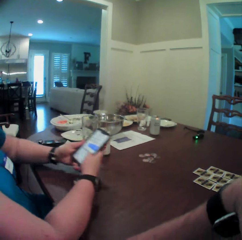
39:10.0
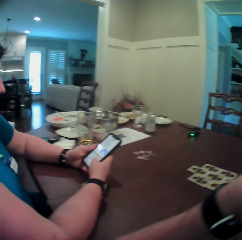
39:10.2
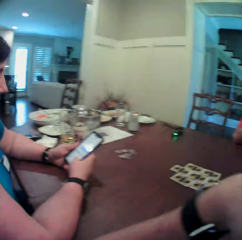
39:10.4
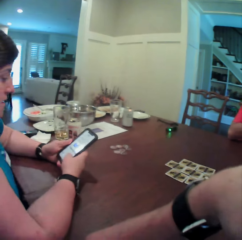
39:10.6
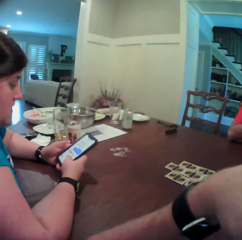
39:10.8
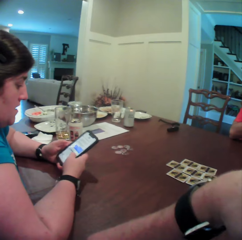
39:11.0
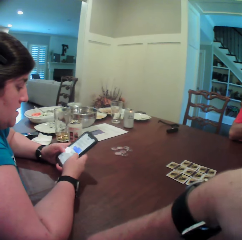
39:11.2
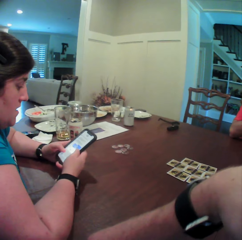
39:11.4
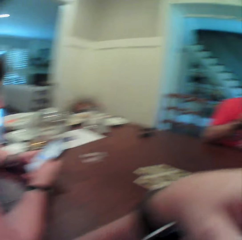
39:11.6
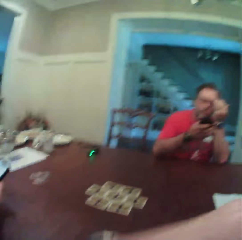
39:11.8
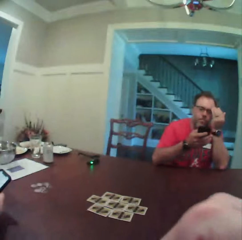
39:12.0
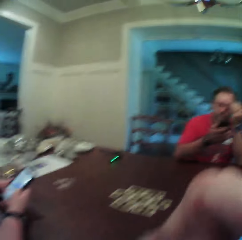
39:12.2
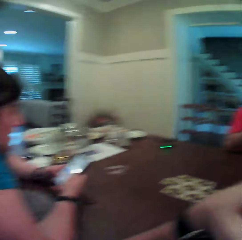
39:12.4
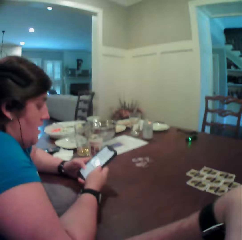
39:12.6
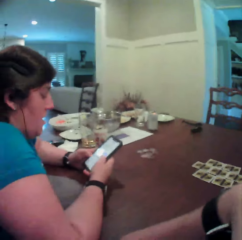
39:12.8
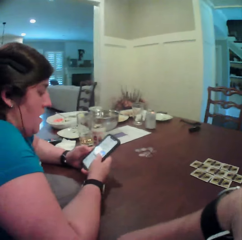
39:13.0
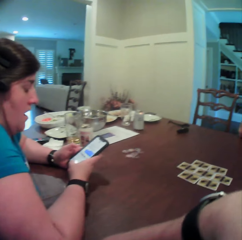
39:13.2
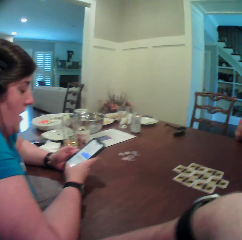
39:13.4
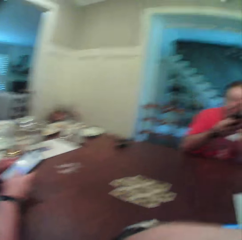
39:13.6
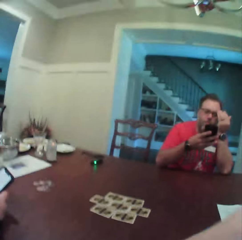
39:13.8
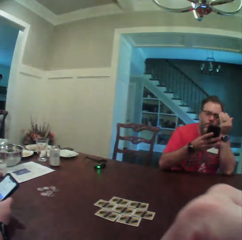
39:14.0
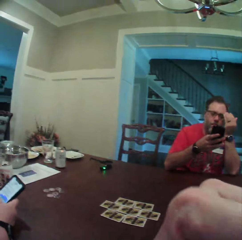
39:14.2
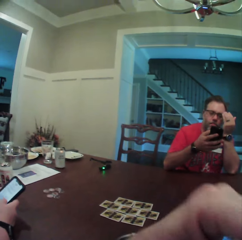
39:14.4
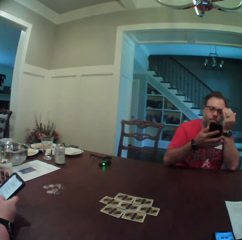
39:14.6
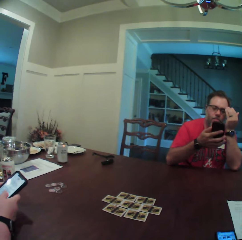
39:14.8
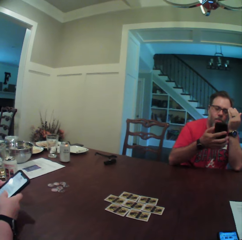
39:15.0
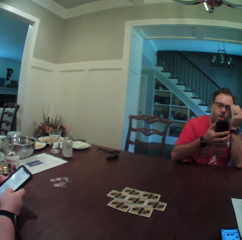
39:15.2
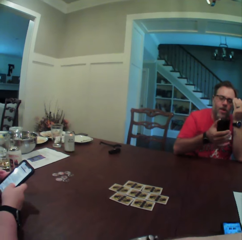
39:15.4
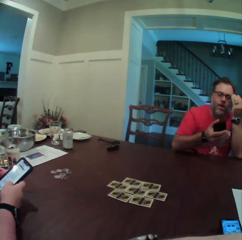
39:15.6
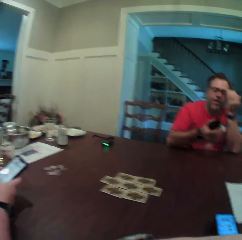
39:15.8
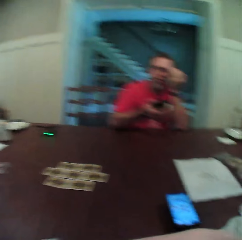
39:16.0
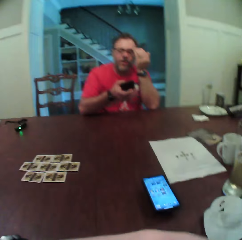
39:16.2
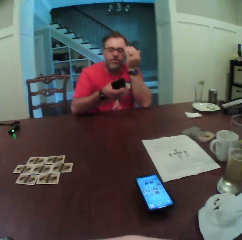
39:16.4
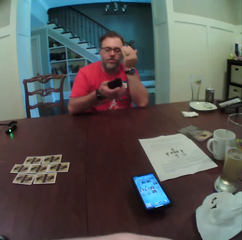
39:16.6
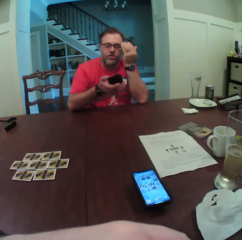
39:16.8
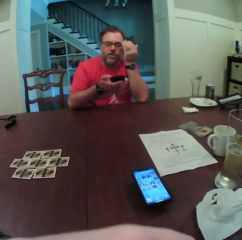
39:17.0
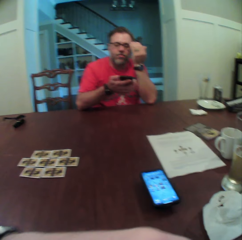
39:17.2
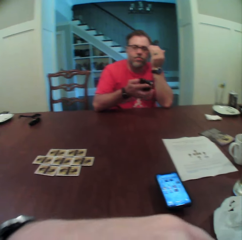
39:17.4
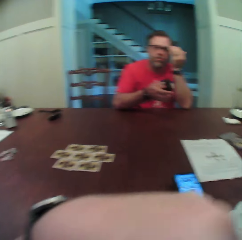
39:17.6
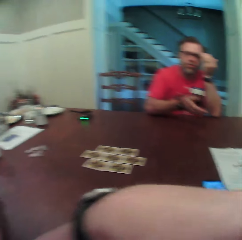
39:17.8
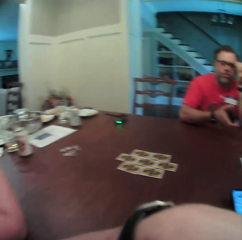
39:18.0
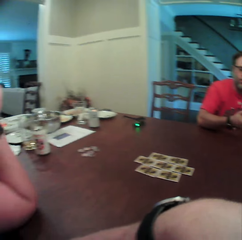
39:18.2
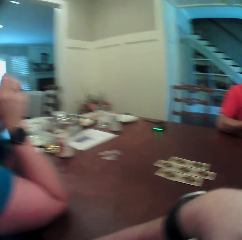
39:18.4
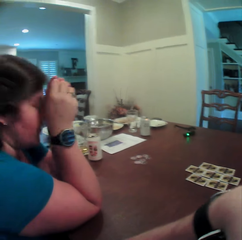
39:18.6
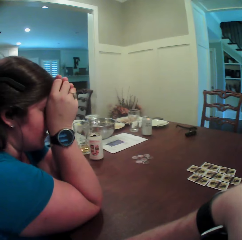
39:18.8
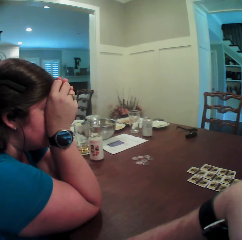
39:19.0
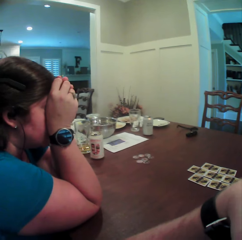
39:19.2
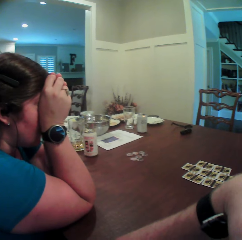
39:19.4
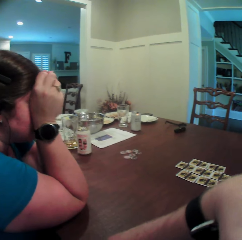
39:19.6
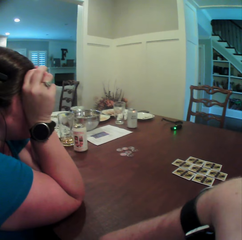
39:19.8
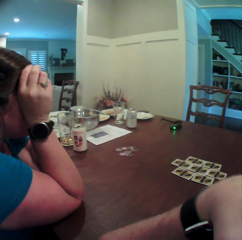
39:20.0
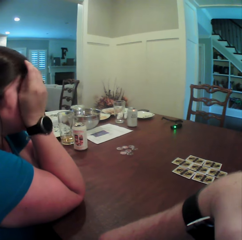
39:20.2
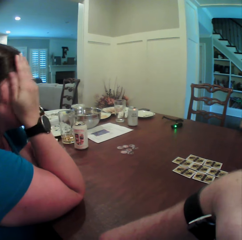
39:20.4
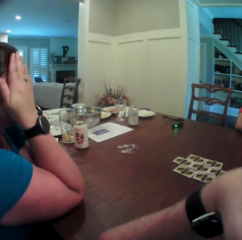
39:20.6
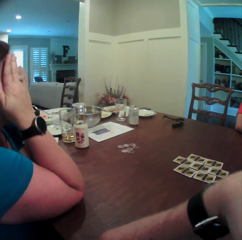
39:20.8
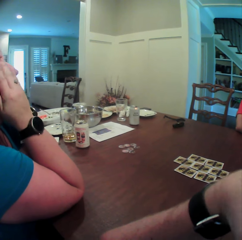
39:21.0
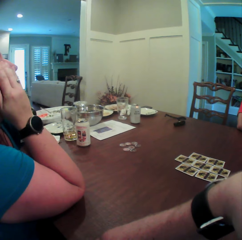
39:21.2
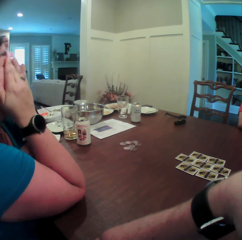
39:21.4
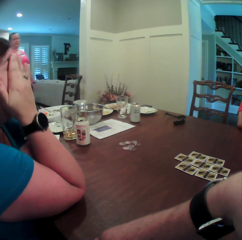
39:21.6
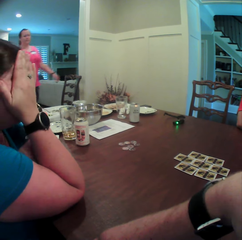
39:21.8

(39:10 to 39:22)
The woman operates the phone in her hands. She holds the phone with both hands. She operates the phone. A man operates the phone in his right hand. The woman covers her face with her hands. The camera wearer turns their head.

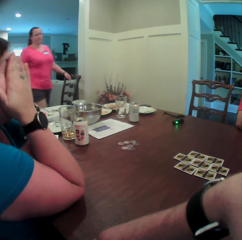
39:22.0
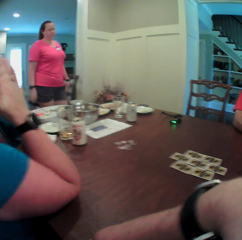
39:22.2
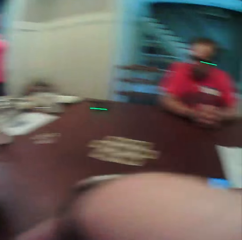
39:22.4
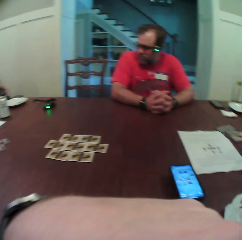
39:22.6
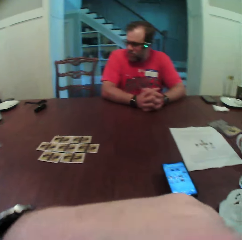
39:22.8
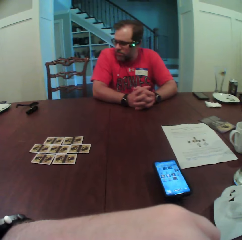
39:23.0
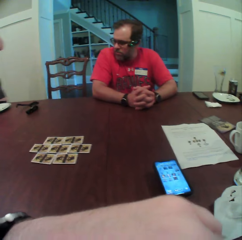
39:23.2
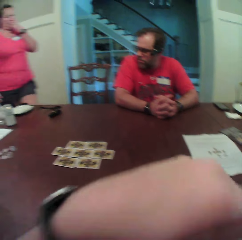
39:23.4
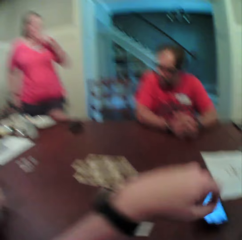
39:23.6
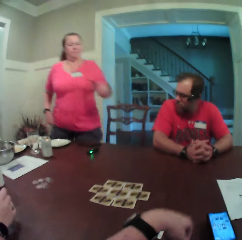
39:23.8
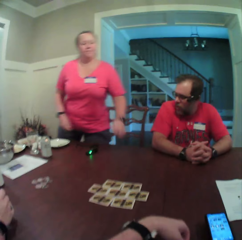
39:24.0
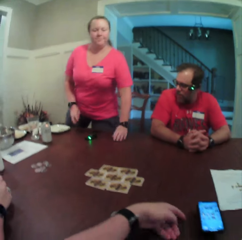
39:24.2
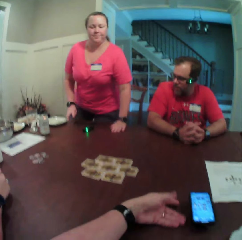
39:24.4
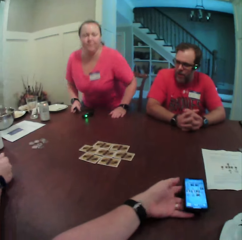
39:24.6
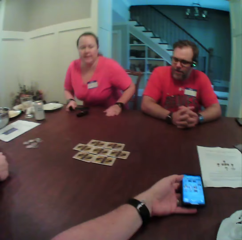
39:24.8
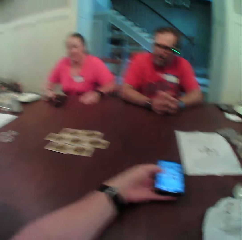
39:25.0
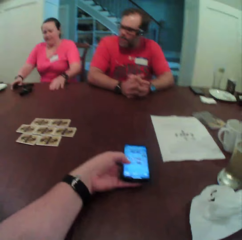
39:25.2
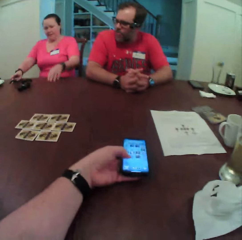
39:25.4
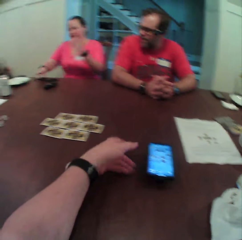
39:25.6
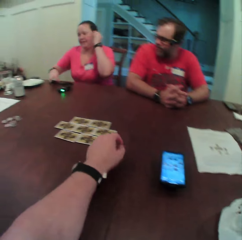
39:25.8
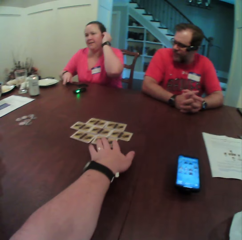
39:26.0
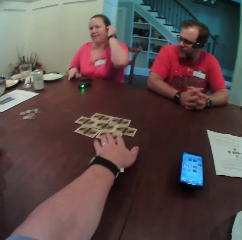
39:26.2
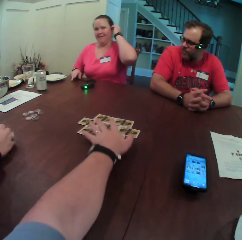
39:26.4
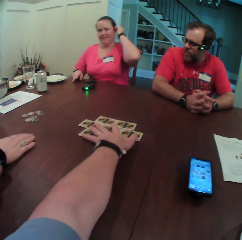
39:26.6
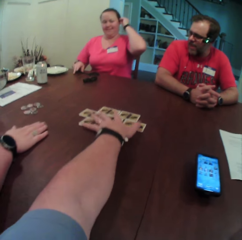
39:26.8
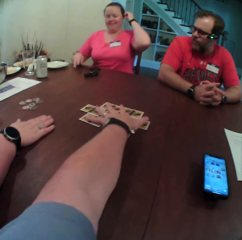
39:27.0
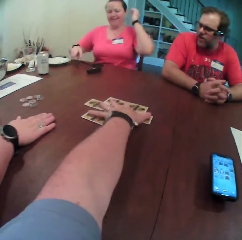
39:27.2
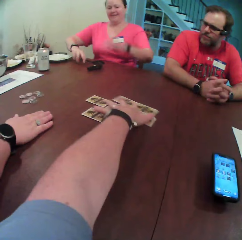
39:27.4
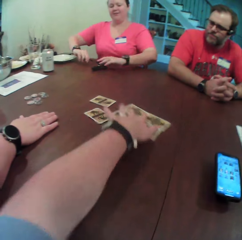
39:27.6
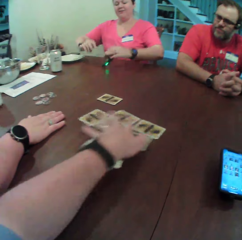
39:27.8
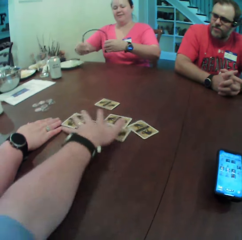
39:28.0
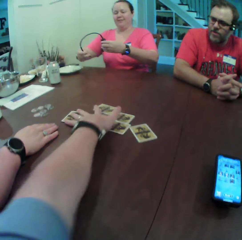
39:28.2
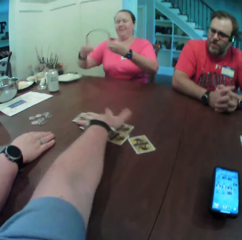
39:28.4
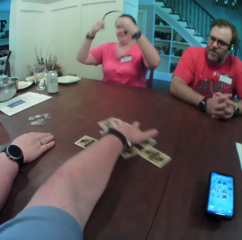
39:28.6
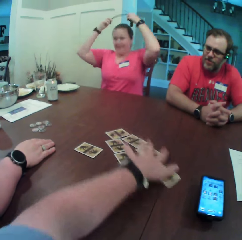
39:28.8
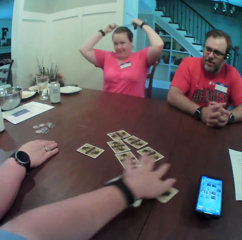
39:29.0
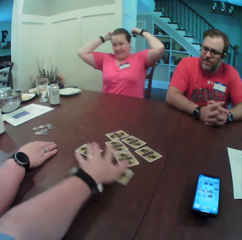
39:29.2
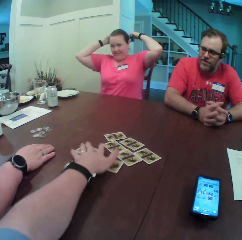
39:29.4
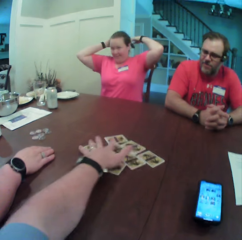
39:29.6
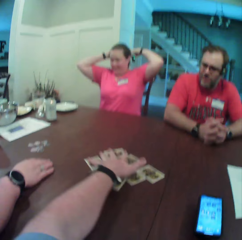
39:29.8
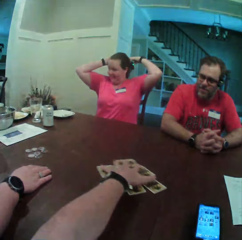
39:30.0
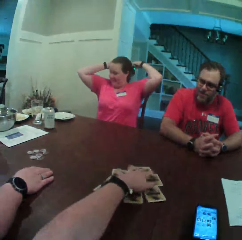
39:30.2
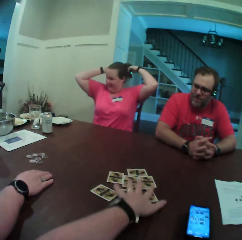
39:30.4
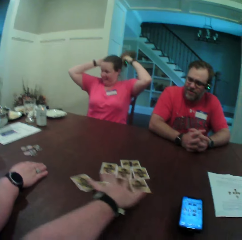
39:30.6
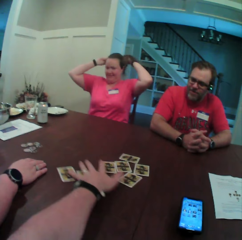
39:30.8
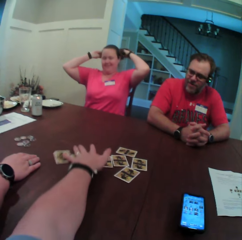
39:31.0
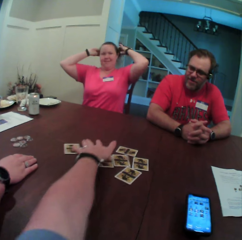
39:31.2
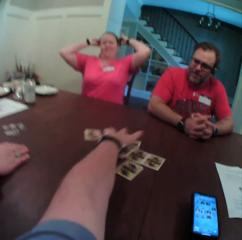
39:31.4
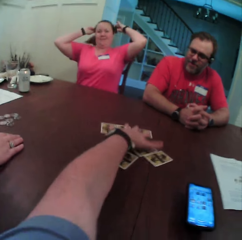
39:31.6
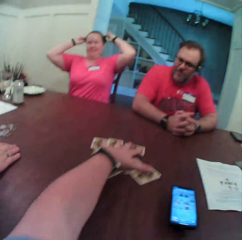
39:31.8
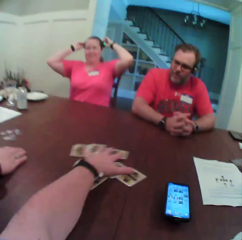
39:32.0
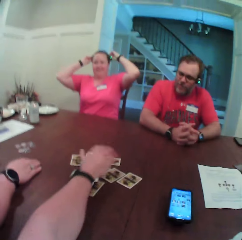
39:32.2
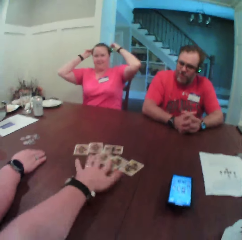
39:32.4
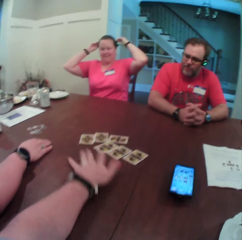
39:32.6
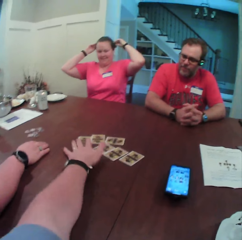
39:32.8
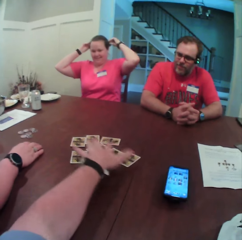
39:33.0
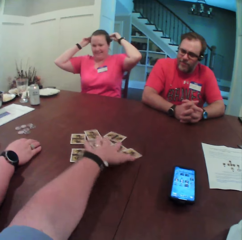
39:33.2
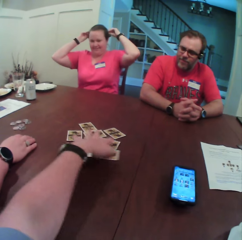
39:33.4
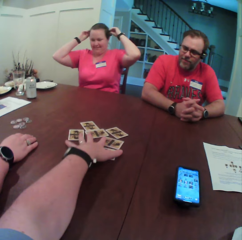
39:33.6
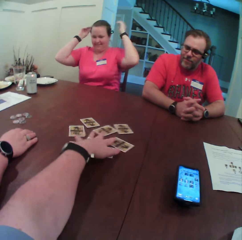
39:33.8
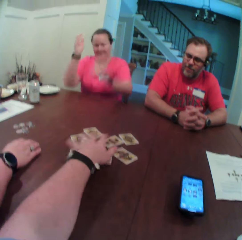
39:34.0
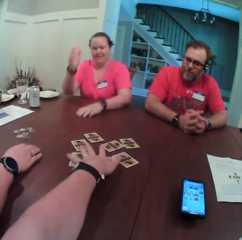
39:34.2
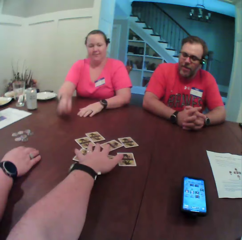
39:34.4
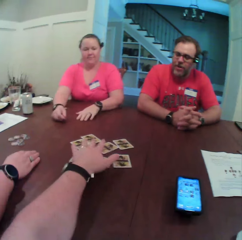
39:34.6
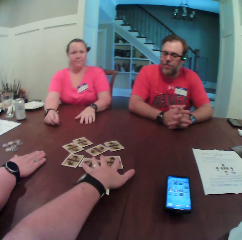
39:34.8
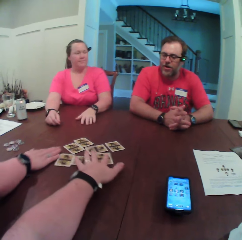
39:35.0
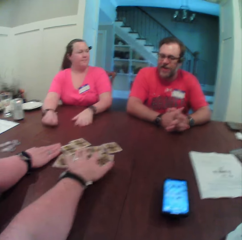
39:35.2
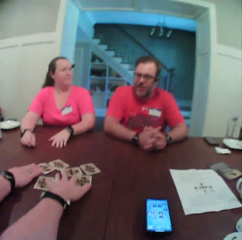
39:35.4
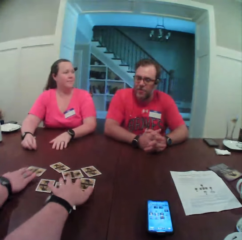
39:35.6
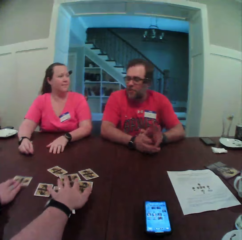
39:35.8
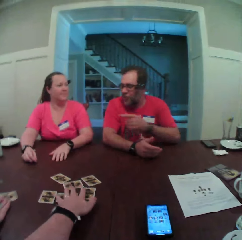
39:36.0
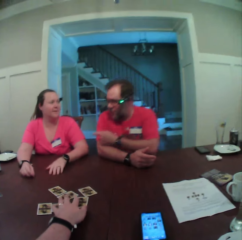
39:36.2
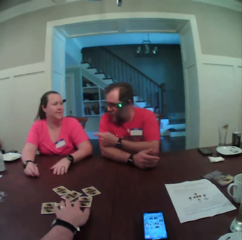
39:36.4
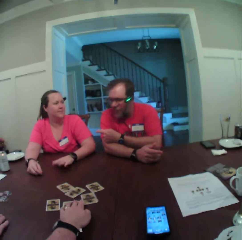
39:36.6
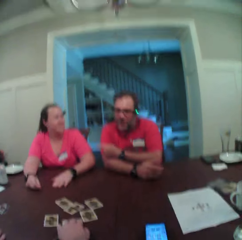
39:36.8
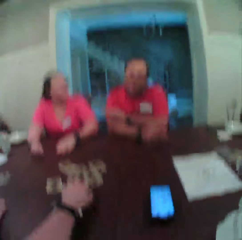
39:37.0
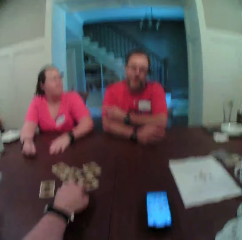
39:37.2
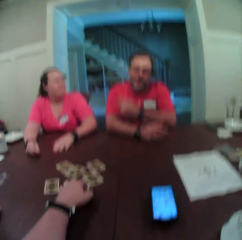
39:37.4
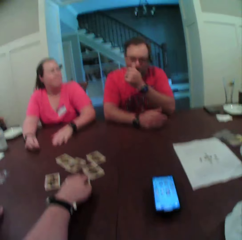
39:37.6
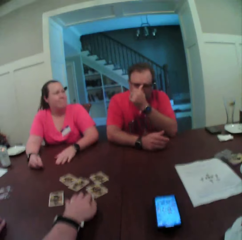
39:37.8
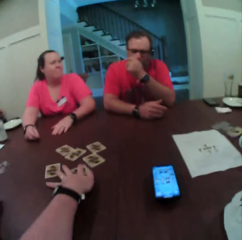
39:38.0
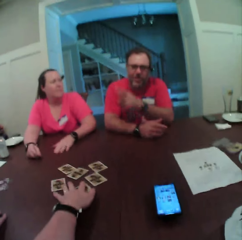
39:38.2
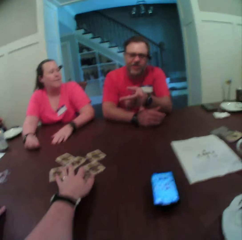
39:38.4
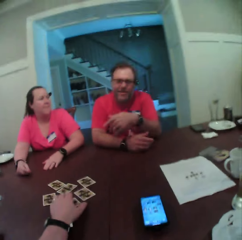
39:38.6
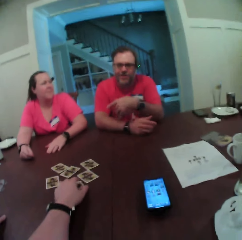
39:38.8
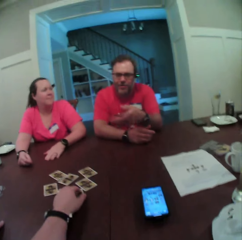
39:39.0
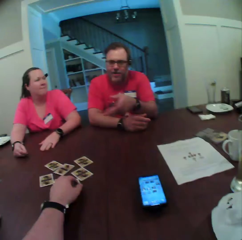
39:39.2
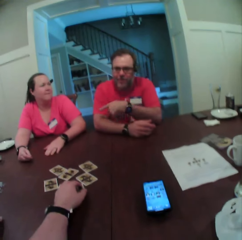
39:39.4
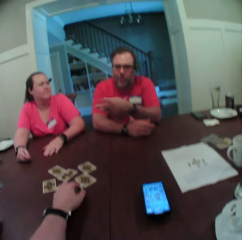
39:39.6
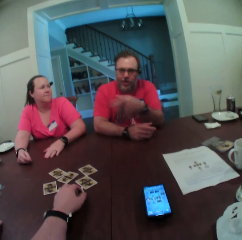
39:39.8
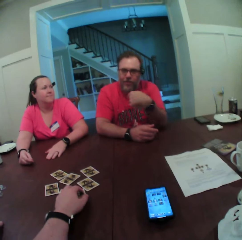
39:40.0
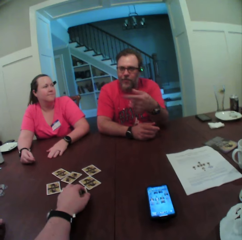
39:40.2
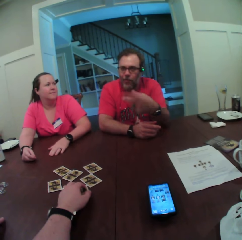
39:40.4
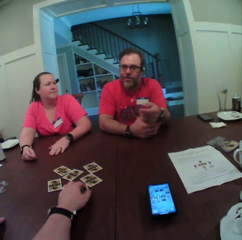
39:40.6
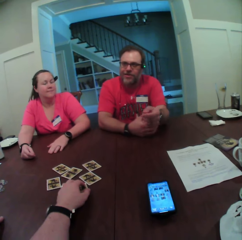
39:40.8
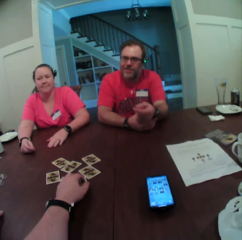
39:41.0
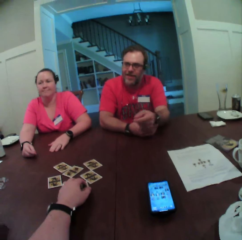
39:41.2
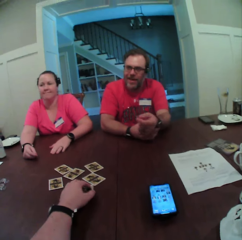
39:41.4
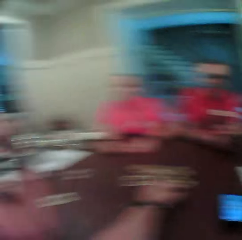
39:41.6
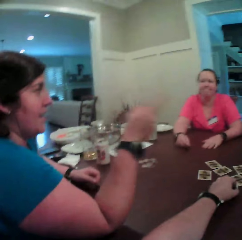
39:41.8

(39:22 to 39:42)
A woman returns to the table. She walks in the room. A man speaks to the woman. The woman sits on the chair at the table. The camera wearer operates the phone with his left hand. He holds the phone and drops the phone on the table. The woman moves on the chair. The camera wearer arranges the cards on the table with his left hand. The woman picks up the camera from the table with her hands. The camera wearer moves the cards on the table. The woman wears the camera in her hands on her head. The woman speaks to the man. Another woman takes a card from the table with her right hand. The man speaks to the camera wearer, the first woman and the other woman at the table. The man interacts with the first woman. He scratches his nose. He interacts with the camera wearer. The man speaks with the camera wearer, the first woman and the other woman at the table.
